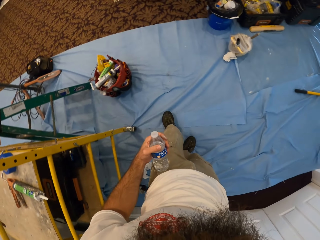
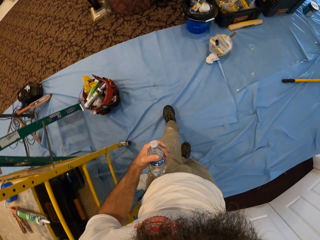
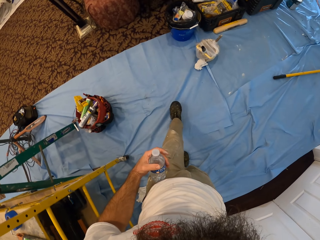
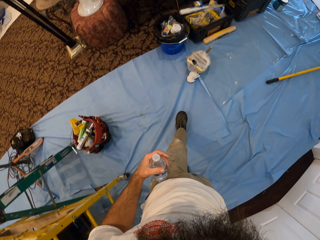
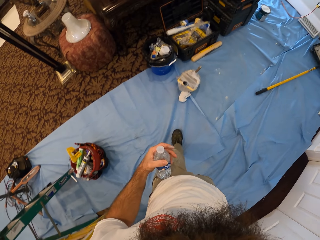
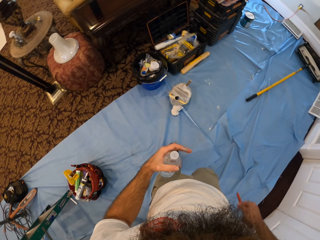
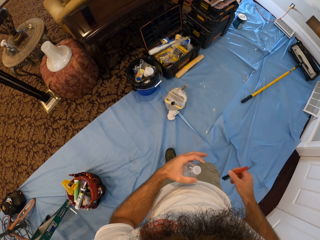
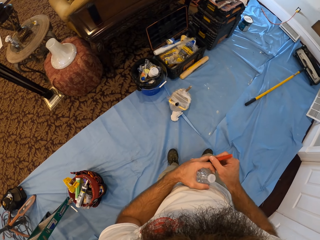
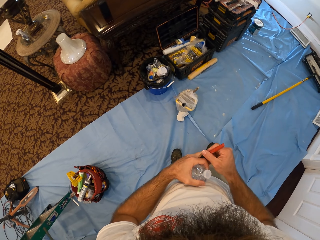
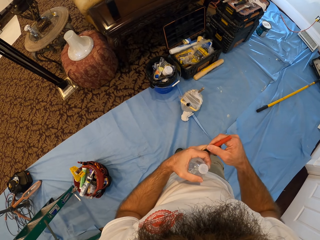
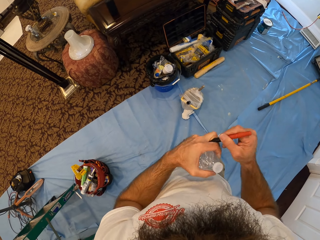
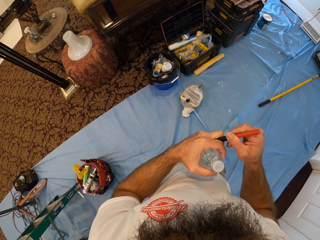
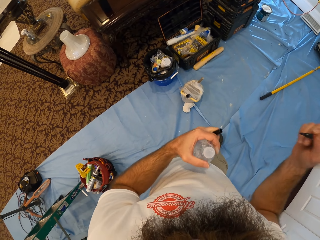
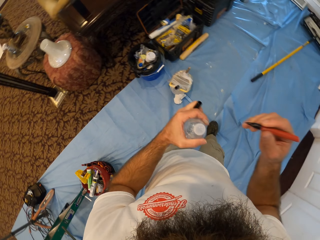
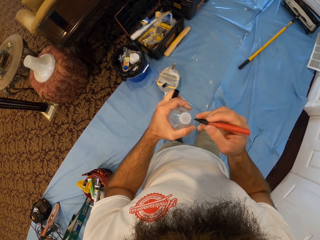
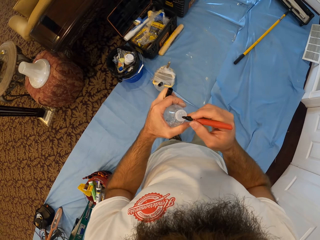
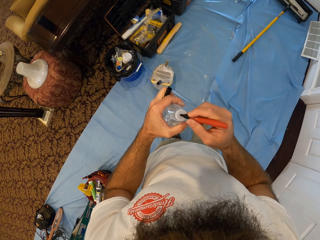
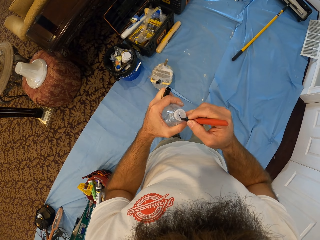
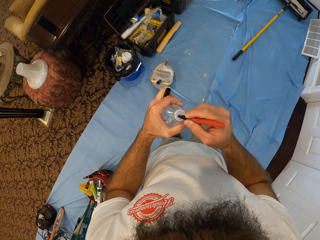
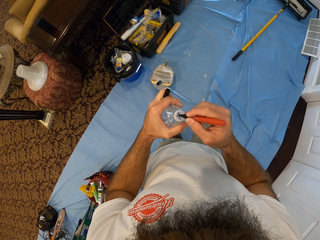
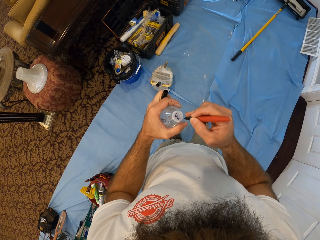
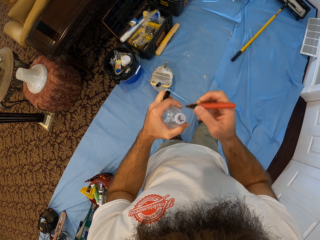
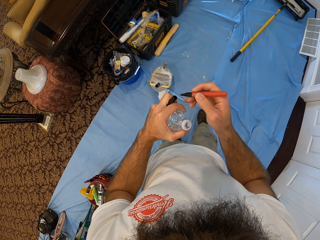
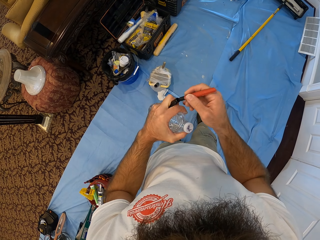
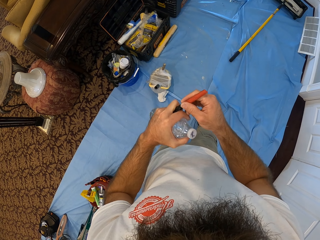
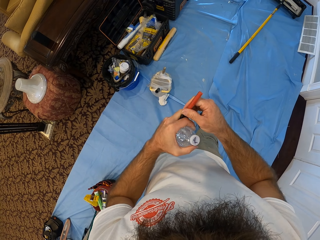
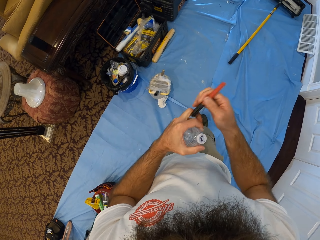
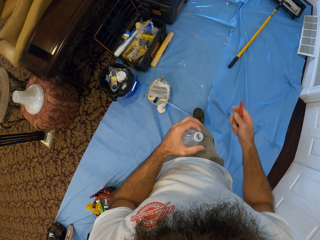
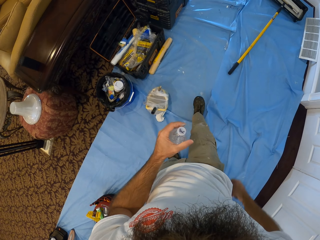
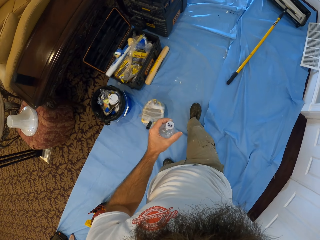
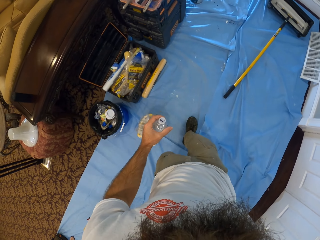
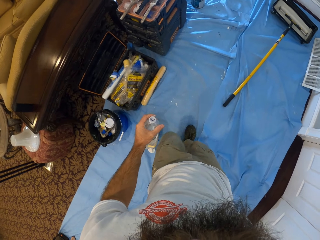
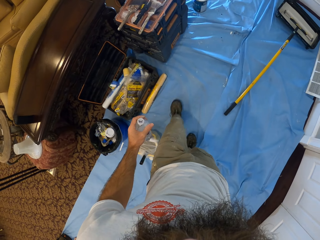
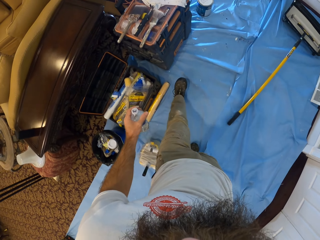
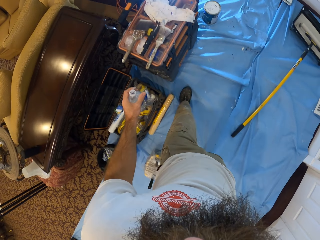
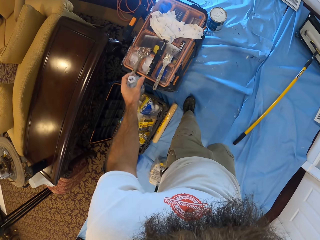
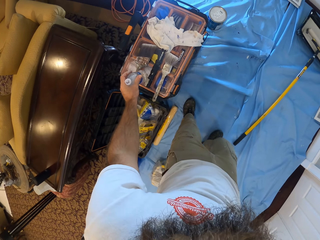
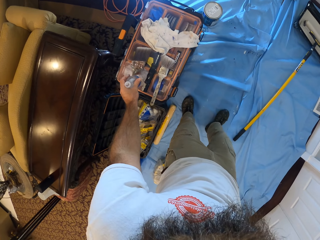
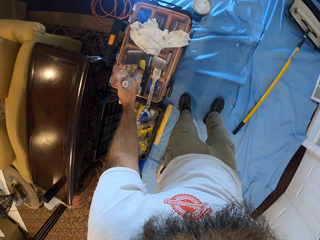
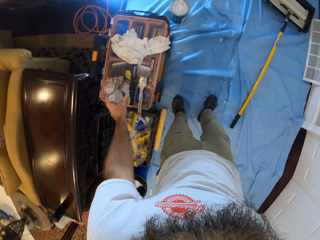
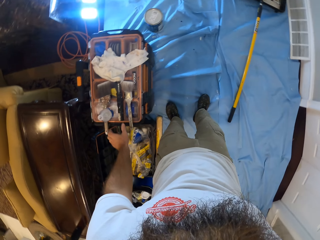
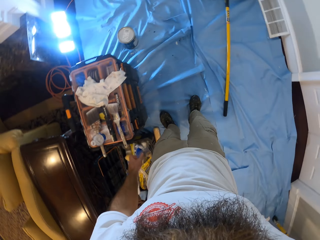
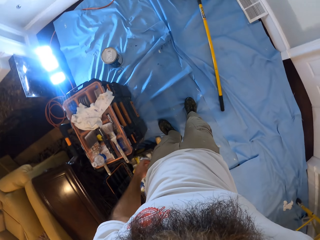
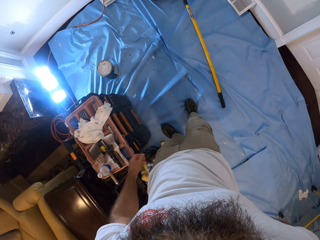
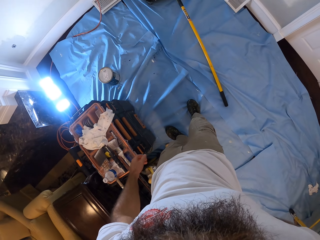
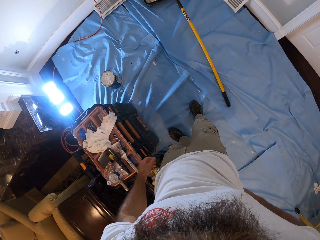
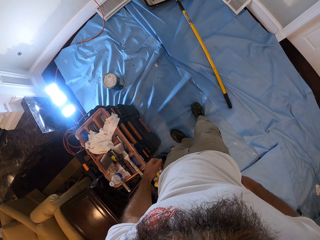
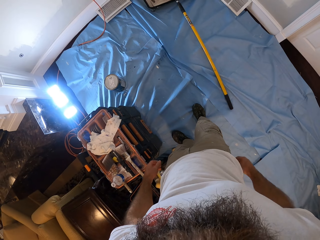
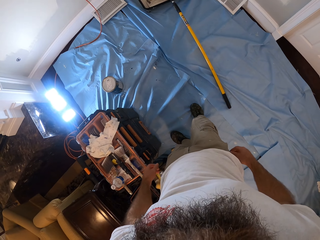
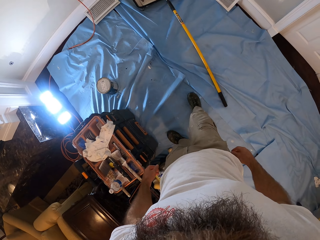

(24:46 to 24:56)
The camera wearer walks around. He pulls out a pen from his trouser. He removes the pen cap with his left hand. He writes on the bottle cap with the pen in his right hand. He covers the pen with the pen cap in his left hand. He puts the pen in his pocket with his right hand. He walks around. He drops the bottle on a tool rack with his left hand.

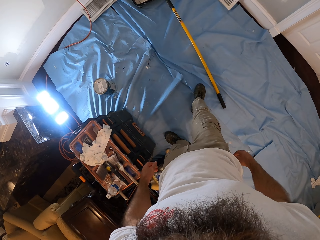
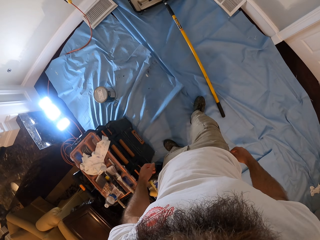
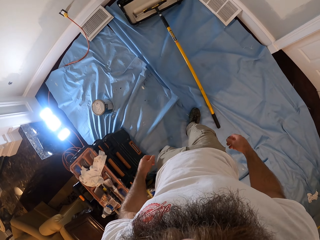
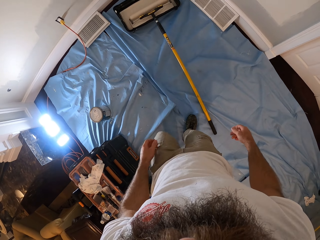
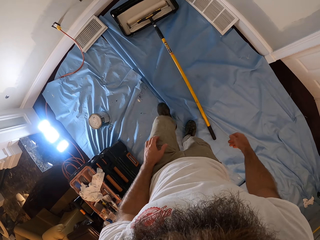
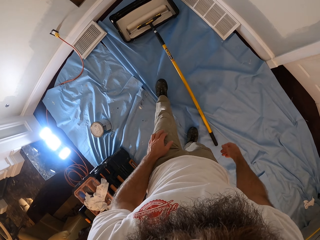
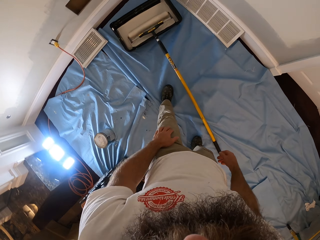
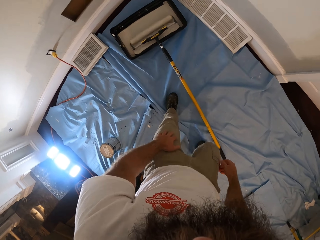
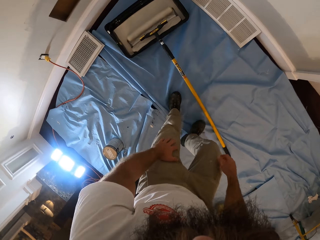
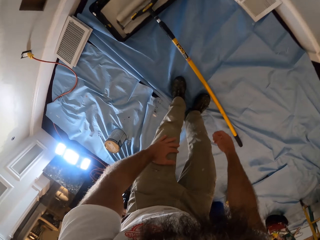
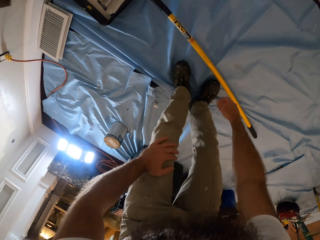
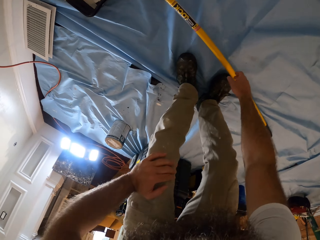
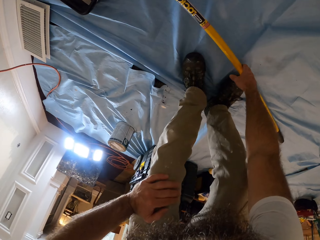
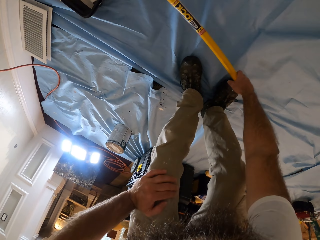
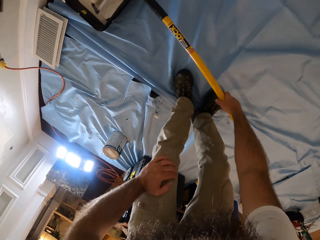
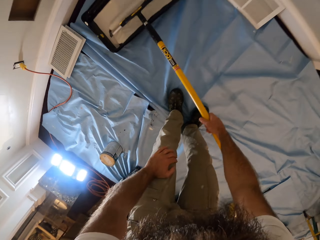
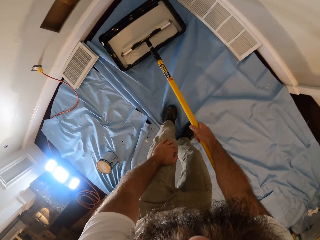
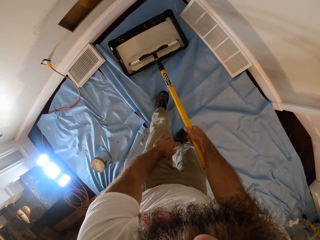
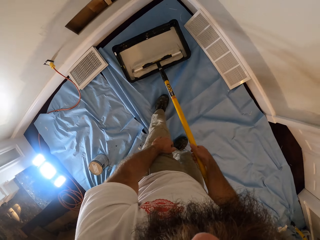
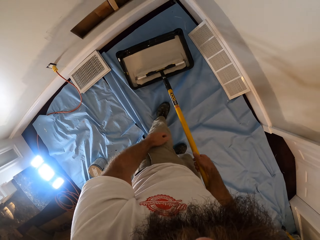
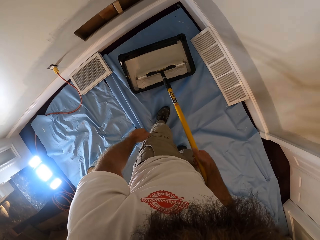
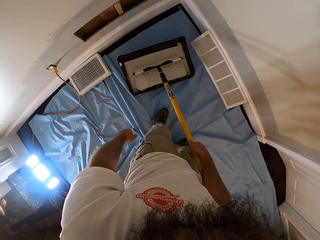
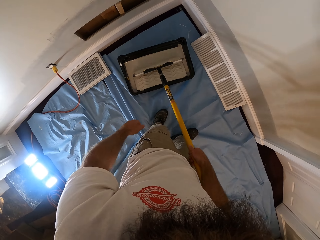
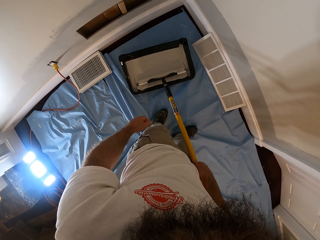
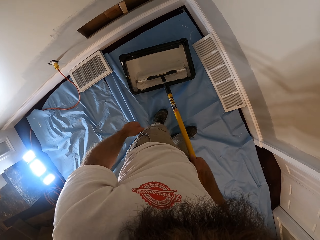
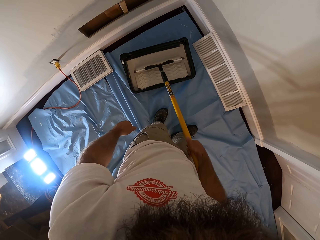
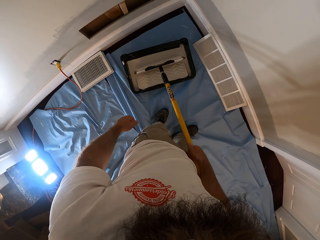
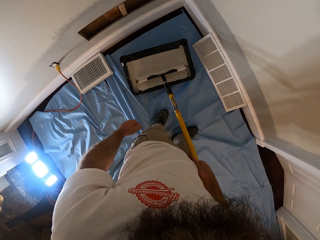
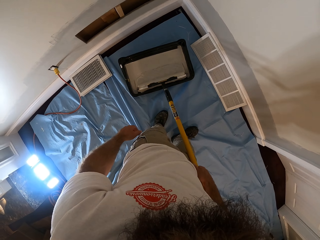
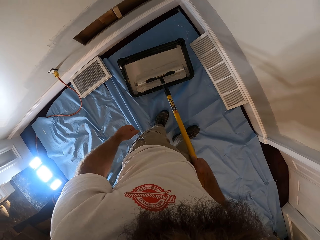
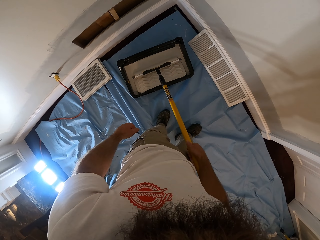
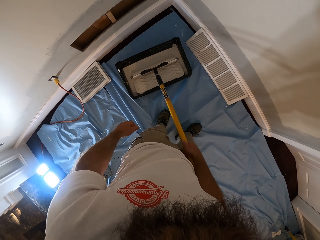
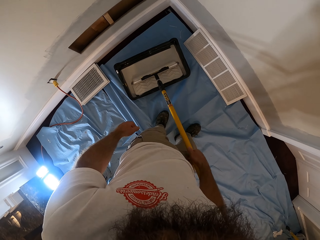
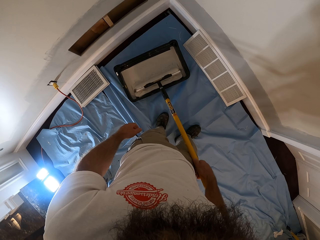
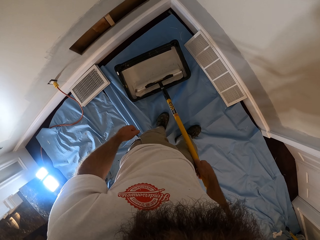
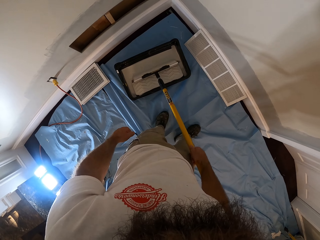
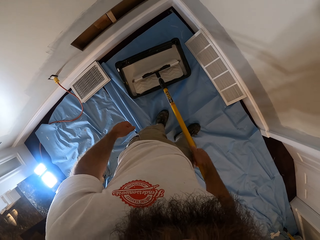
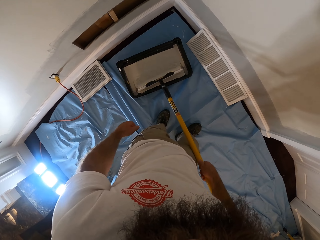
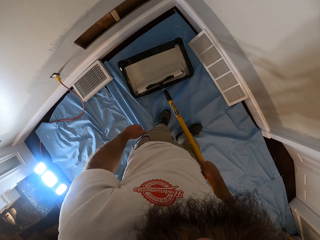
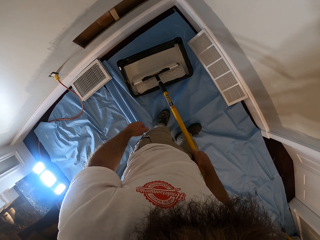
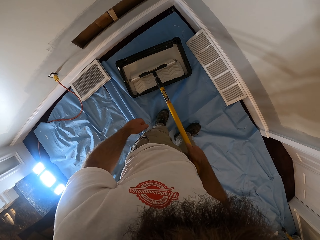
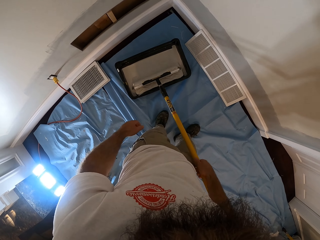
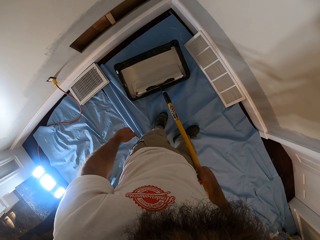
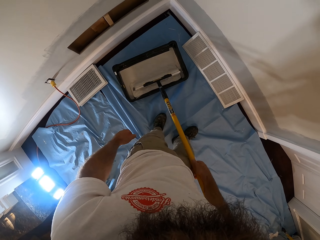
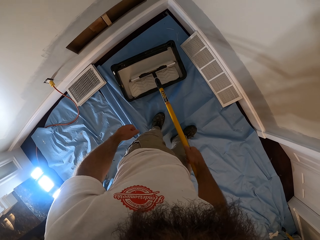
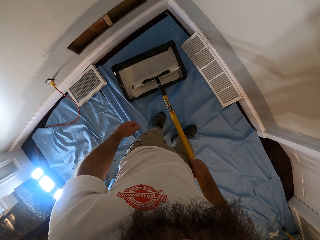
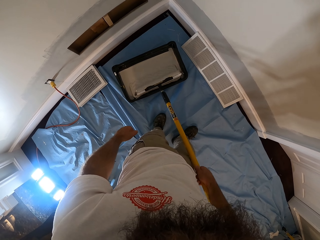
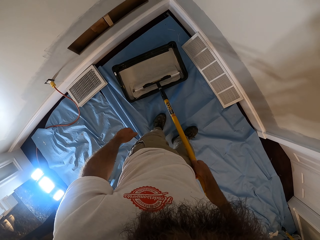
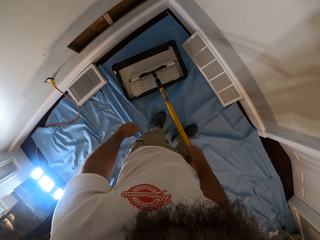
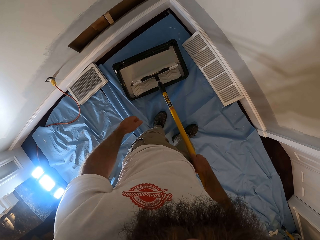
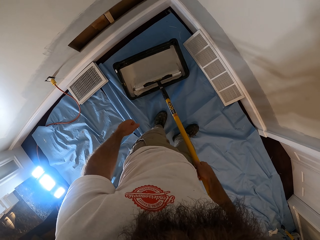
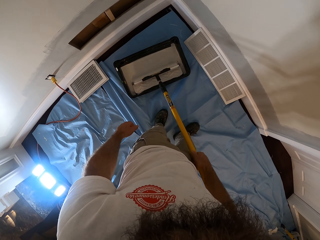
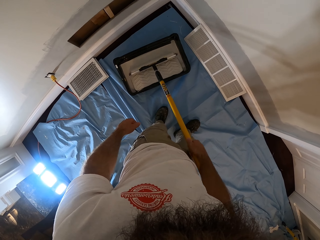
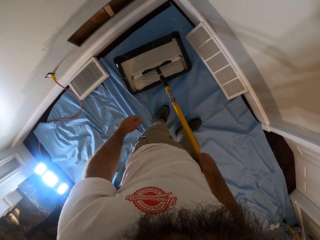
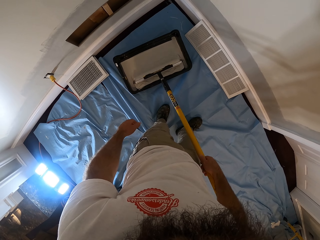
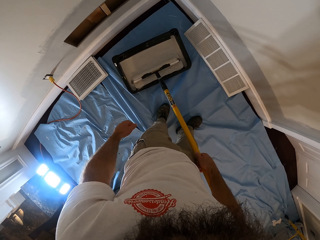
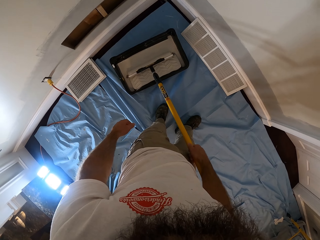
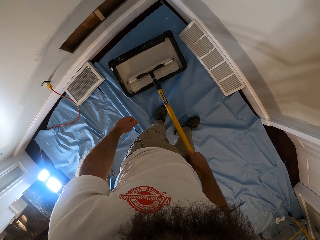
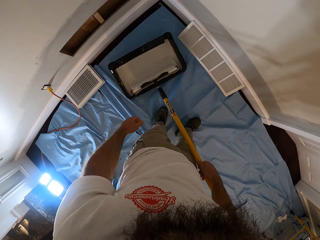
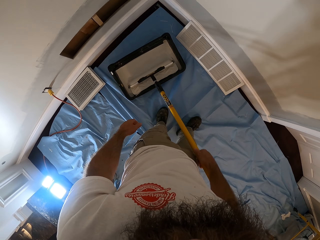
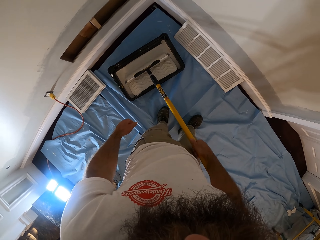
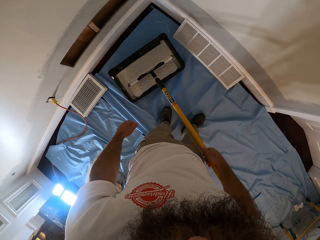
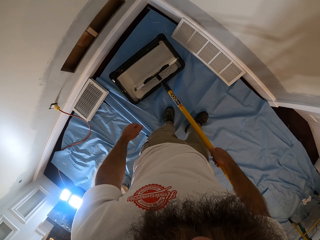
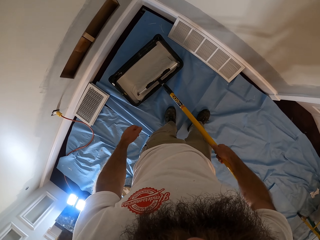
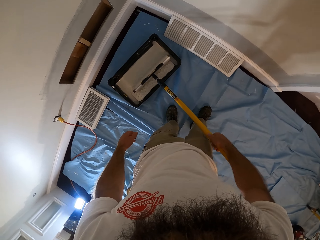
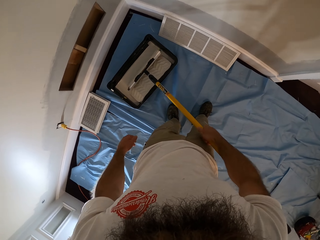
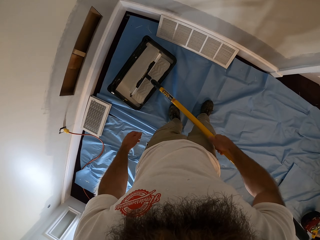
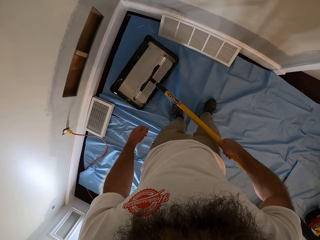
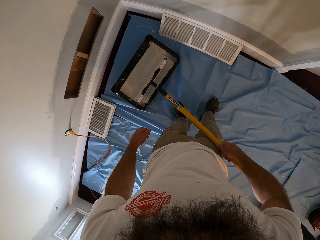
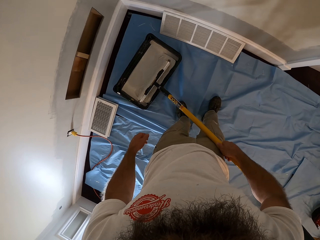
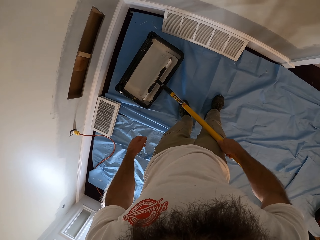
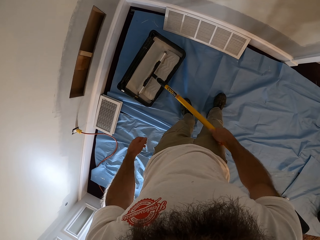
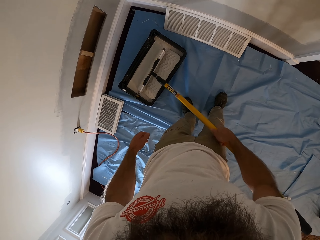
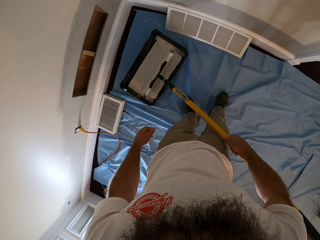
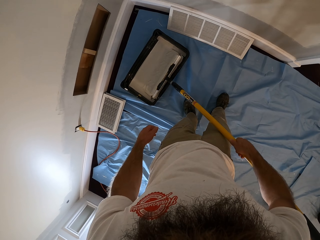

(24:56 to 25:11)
The camera wearer walks around. He picks up the paint roller from the ground with his right hand. He rolls the roller in the paint bowl with his right hand. He dips the paint roller in the paint.
